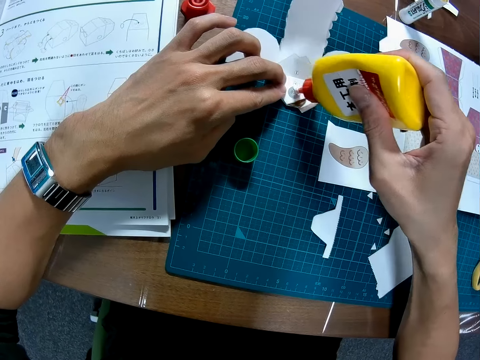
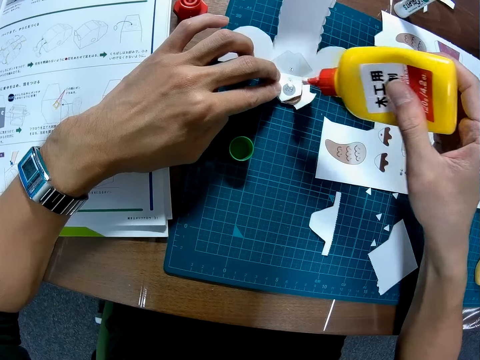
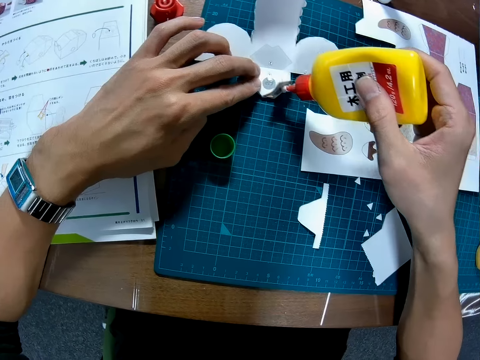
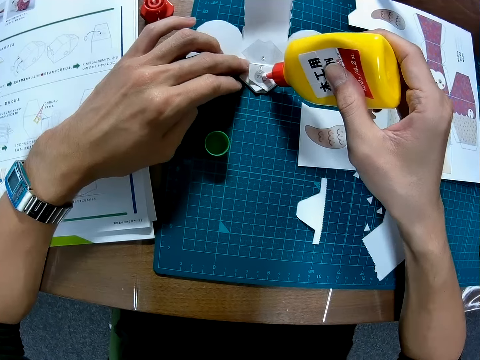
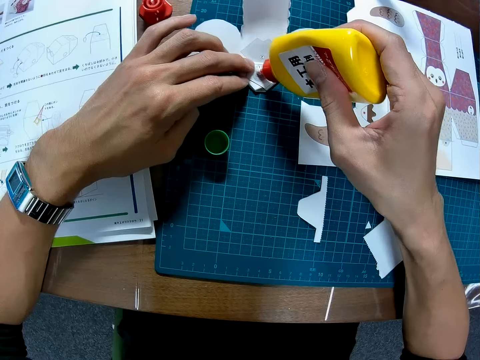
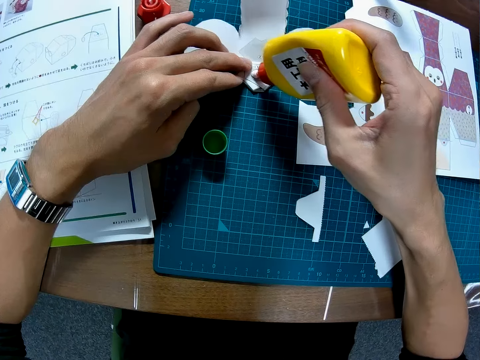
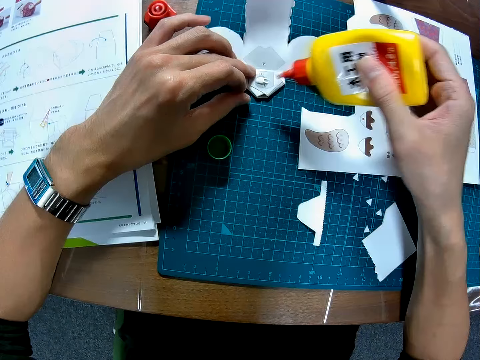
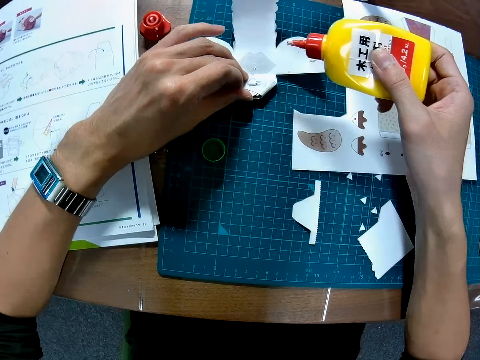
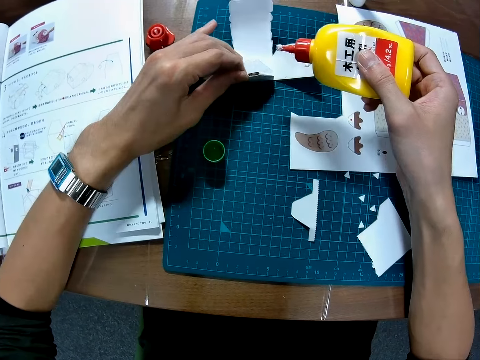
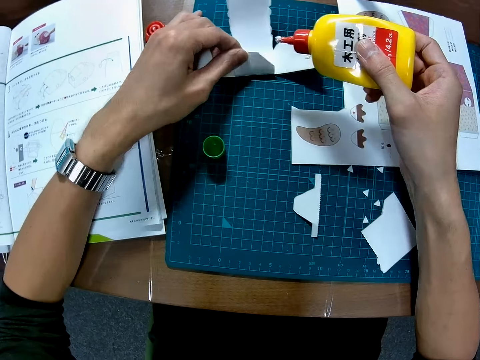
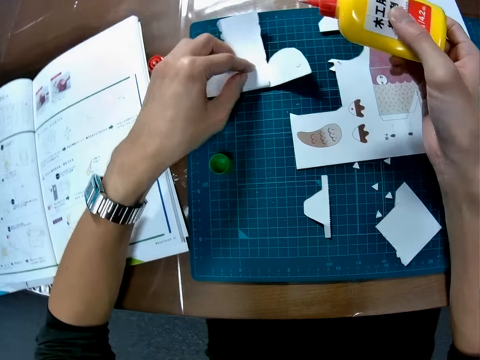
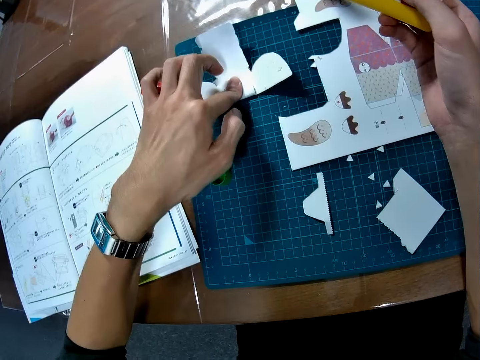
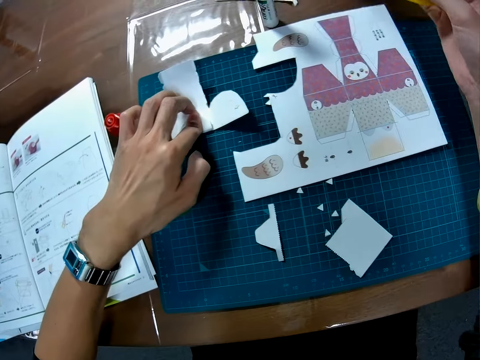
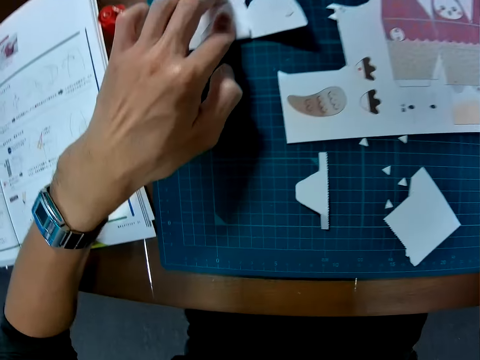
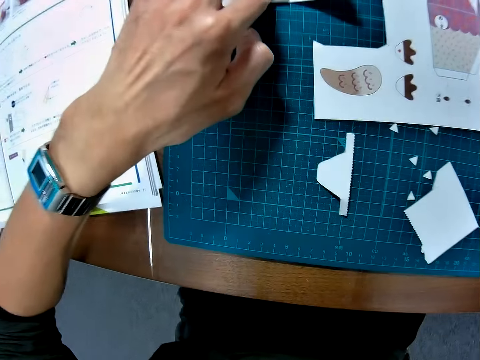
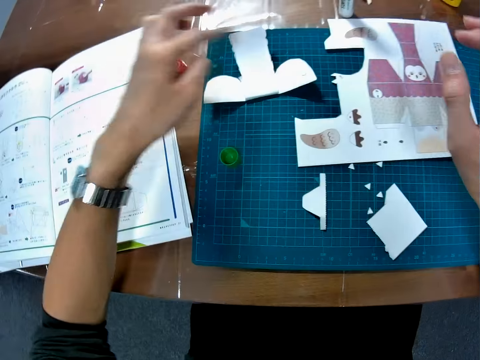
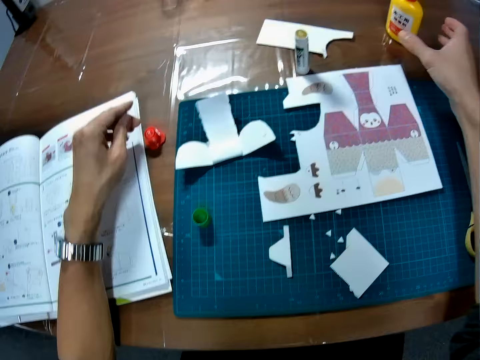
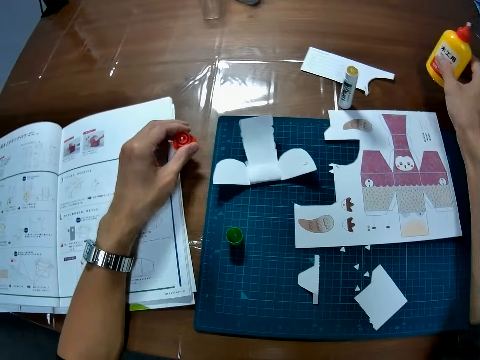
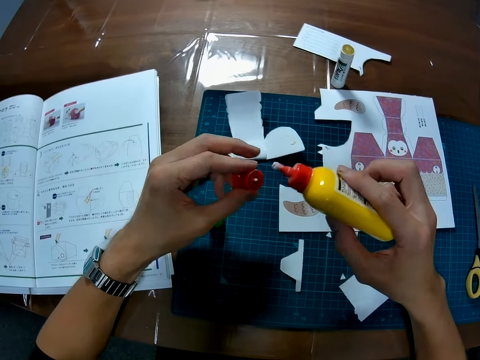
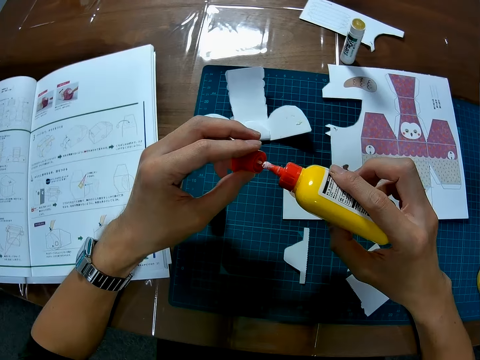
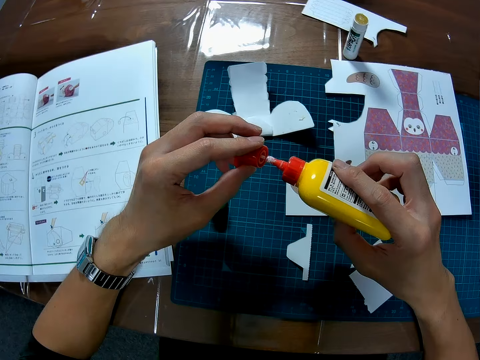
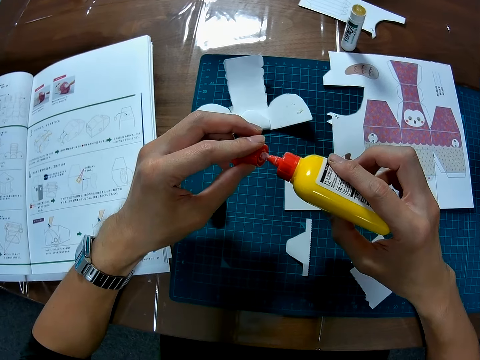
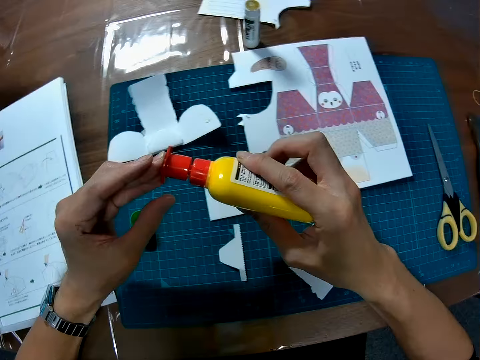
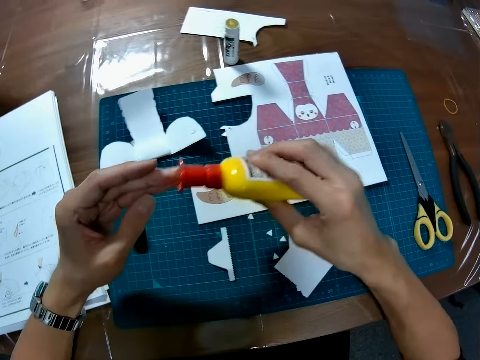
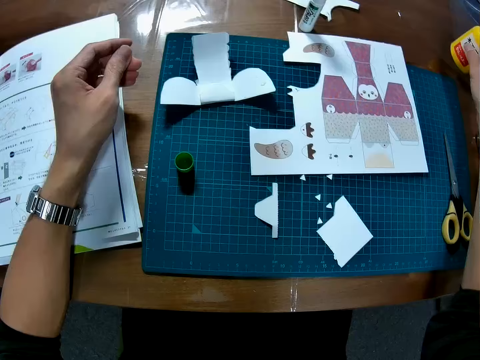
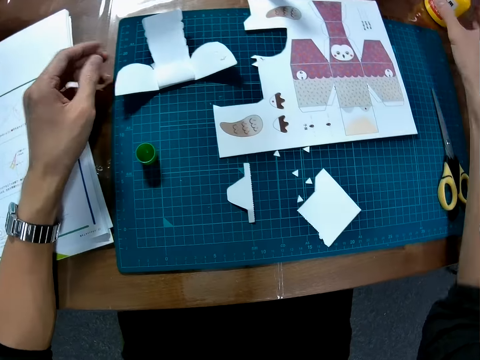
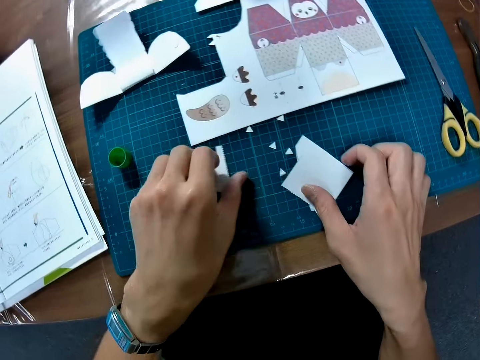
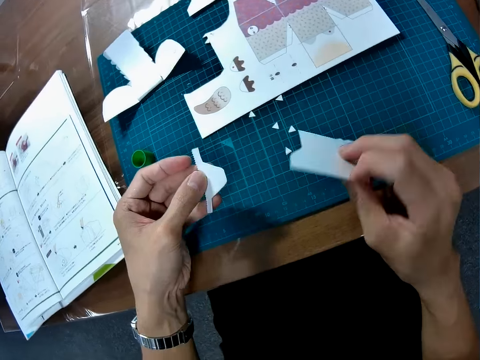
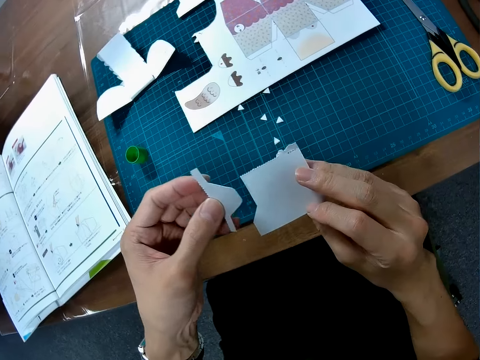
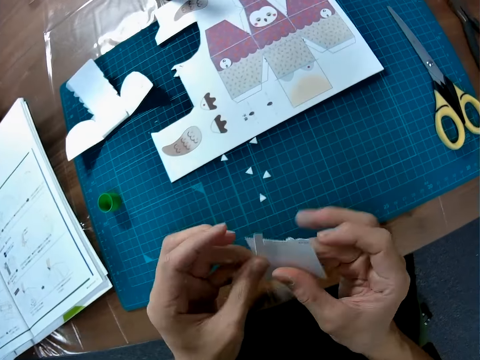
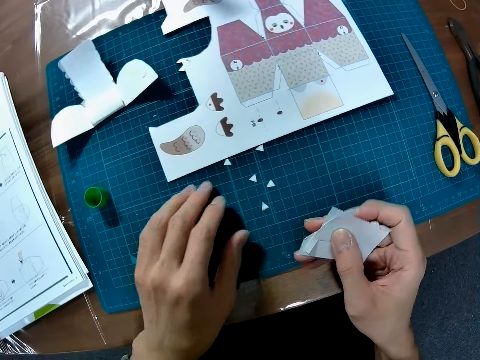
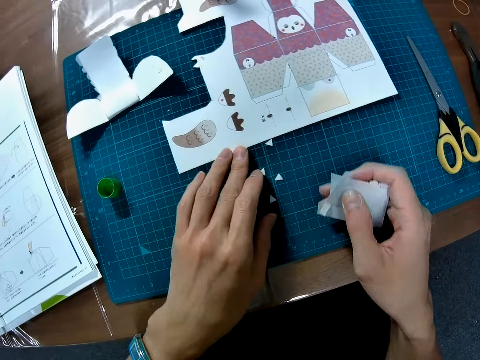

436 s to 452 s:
The camera wearer folds the puzzle piece. They put the glue down. They pick up the lid and the glue. They cover the glue. They drop the glue. They pick up two pieces.

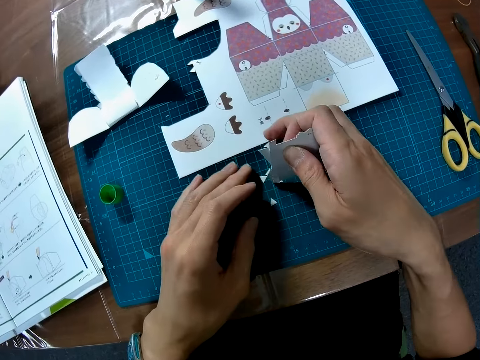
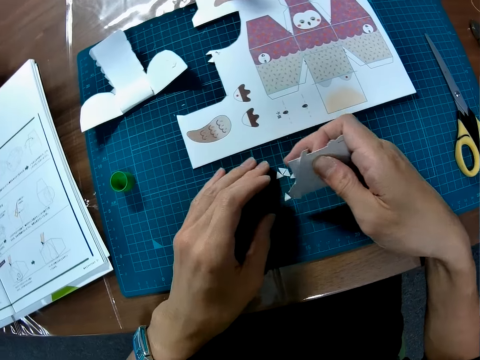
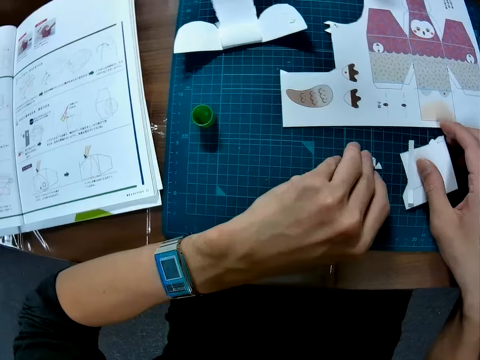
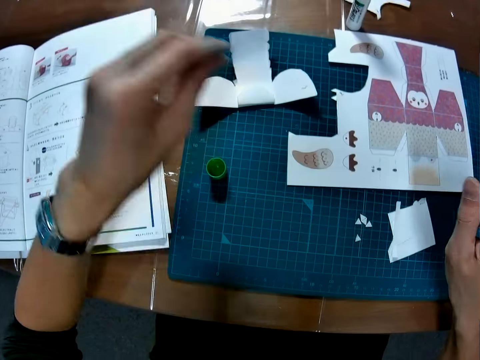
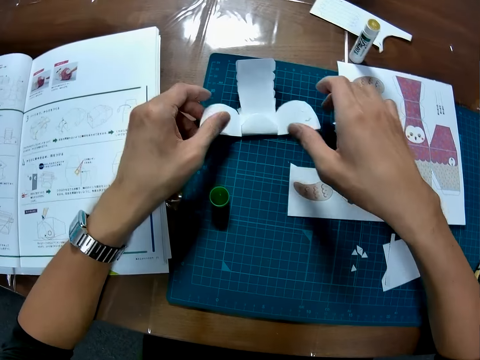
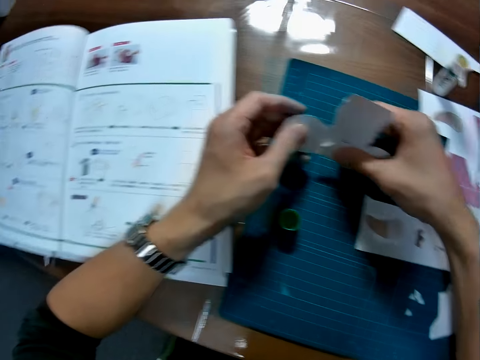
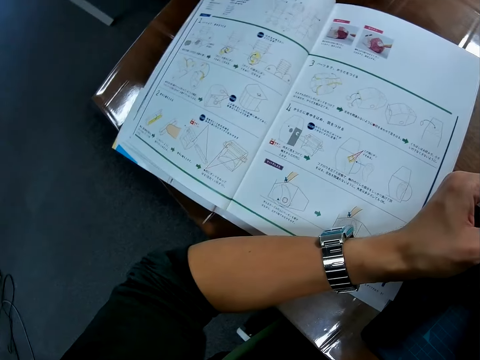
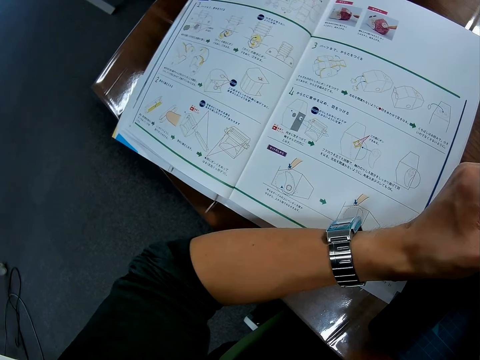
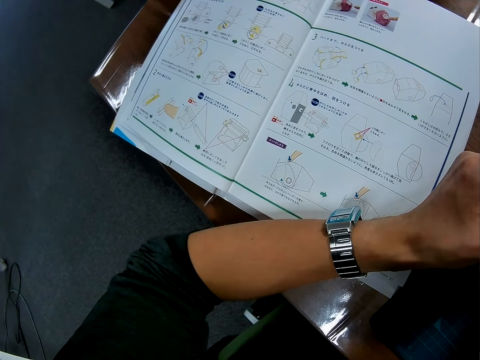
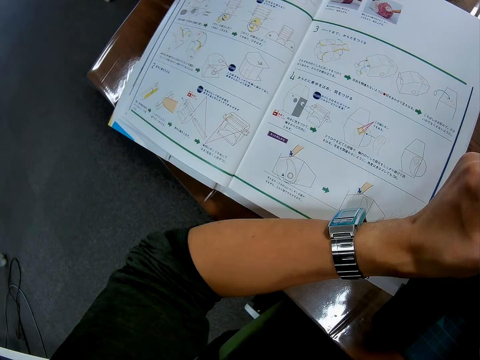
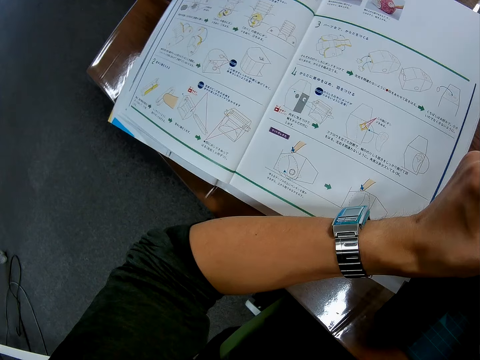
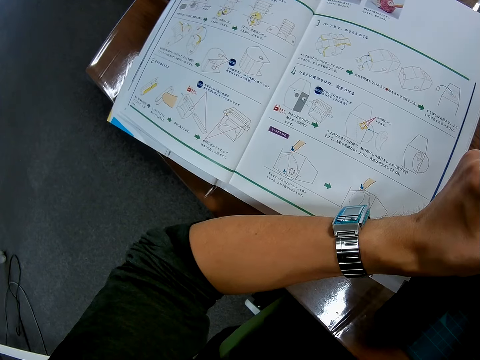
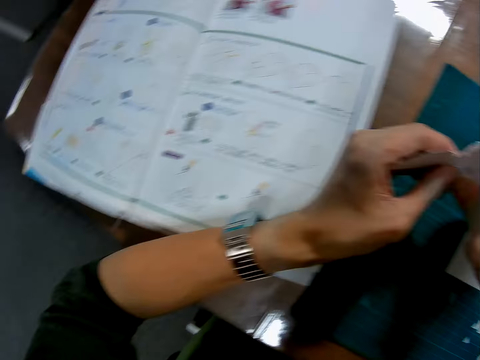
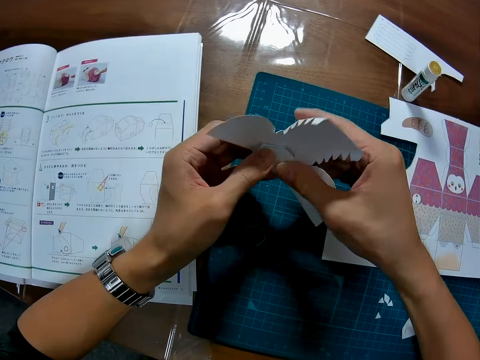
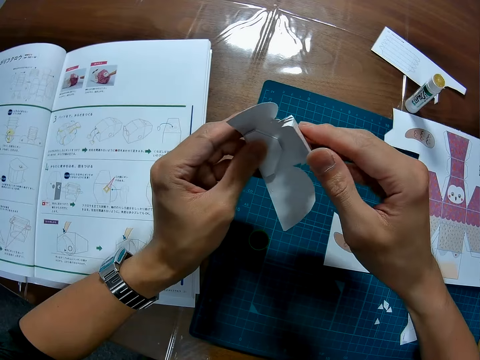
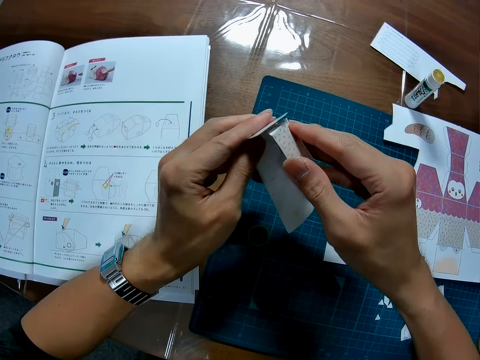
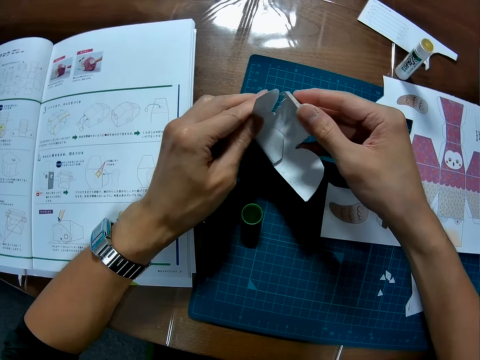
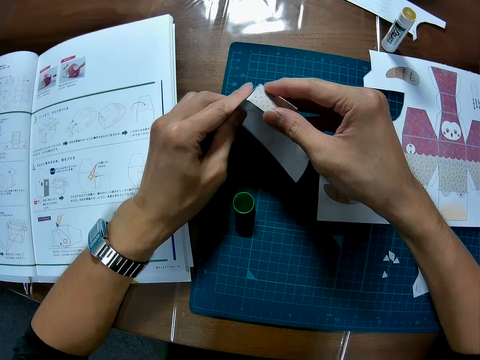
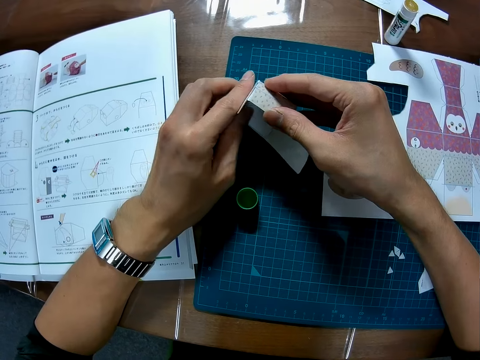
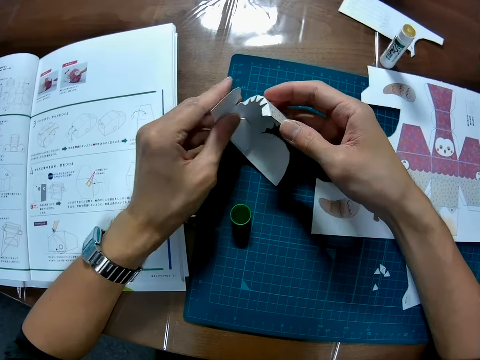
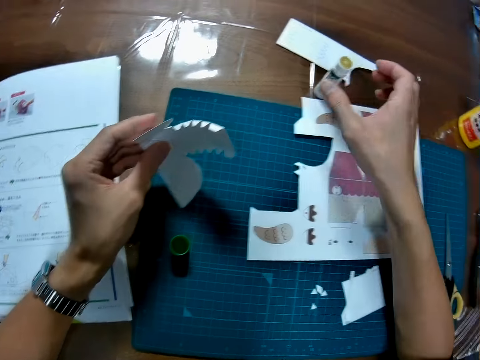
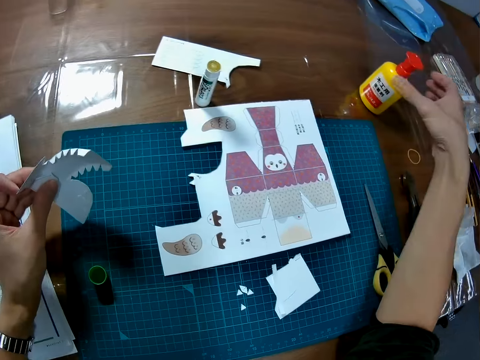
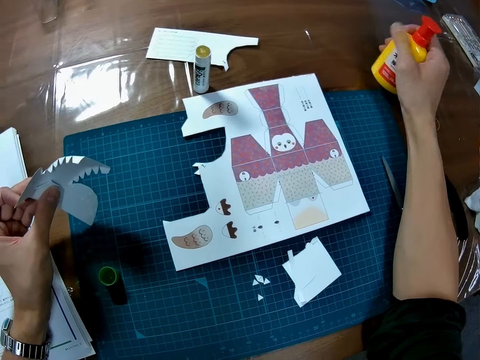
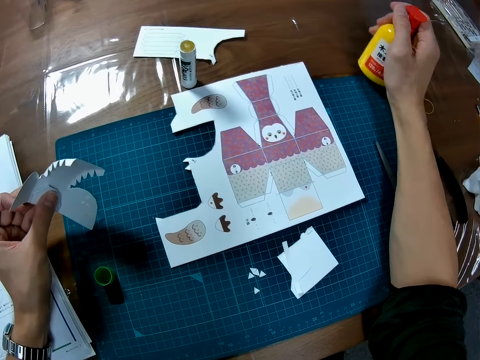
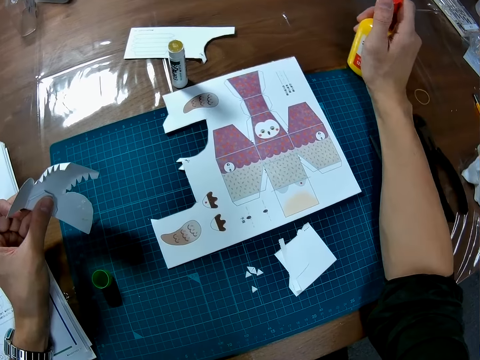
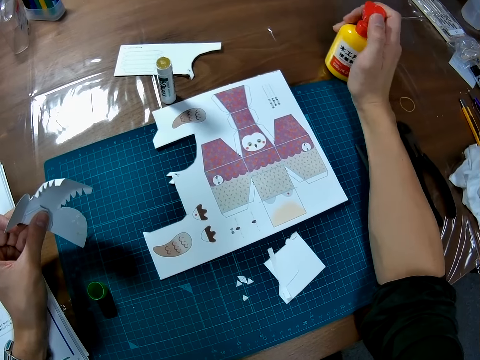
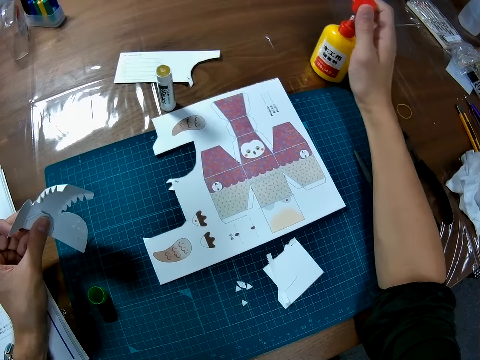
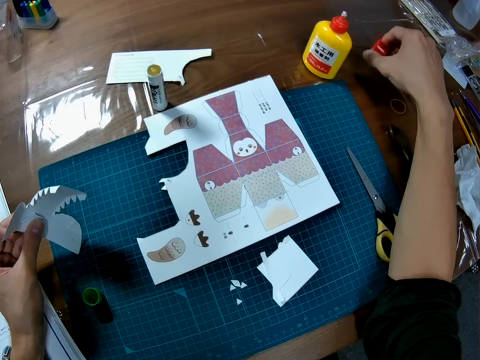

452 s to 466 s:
The camera wearer gathers some pieces. They drop the pieces. They pick up the puzzle piece. They fold the puzzle piece. They pick up the glue. They open the glue.
